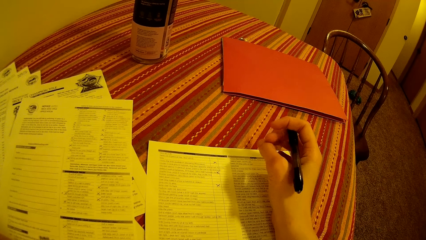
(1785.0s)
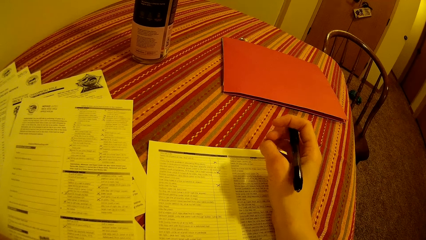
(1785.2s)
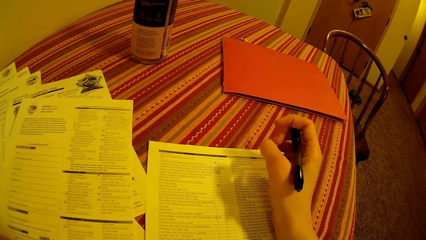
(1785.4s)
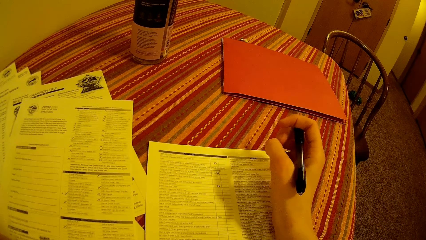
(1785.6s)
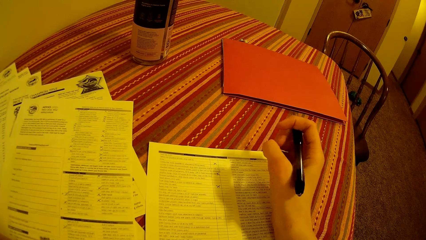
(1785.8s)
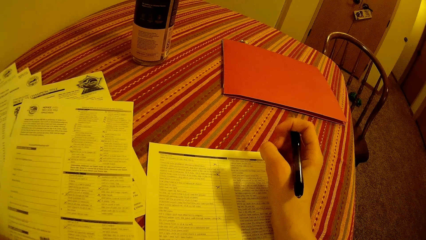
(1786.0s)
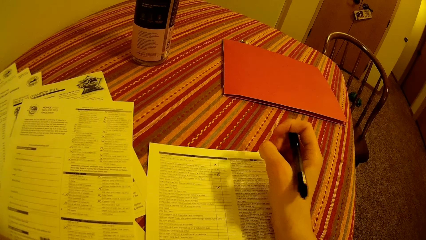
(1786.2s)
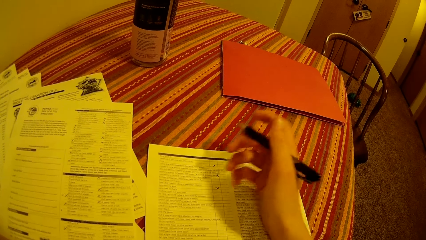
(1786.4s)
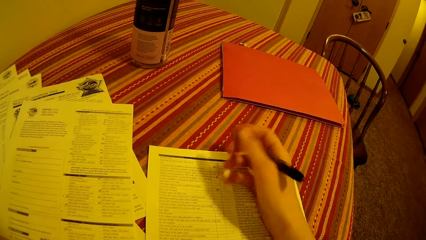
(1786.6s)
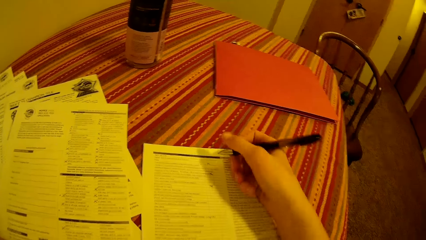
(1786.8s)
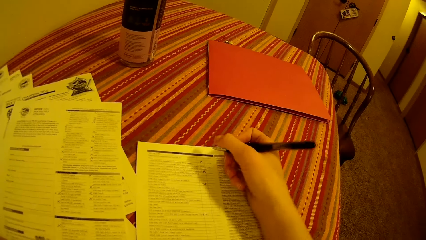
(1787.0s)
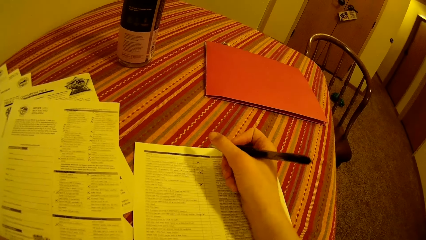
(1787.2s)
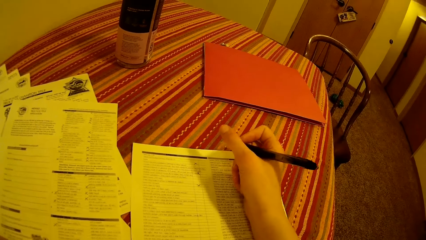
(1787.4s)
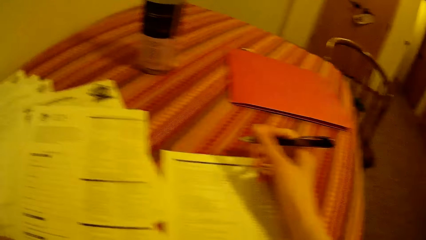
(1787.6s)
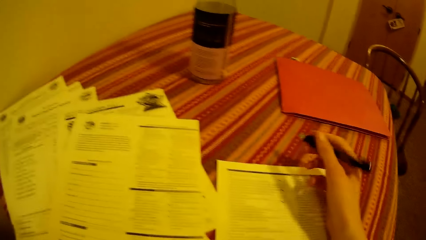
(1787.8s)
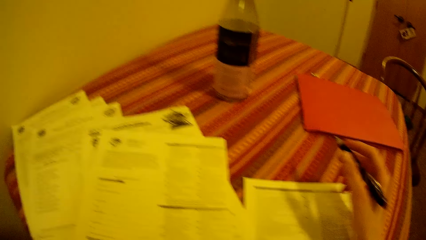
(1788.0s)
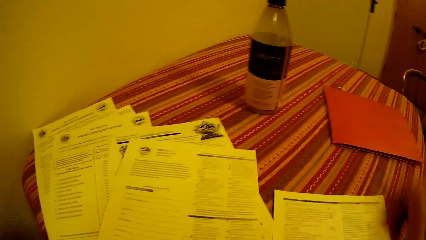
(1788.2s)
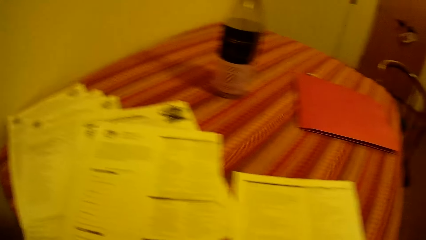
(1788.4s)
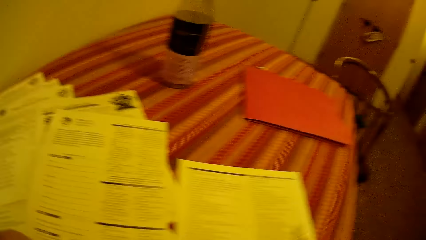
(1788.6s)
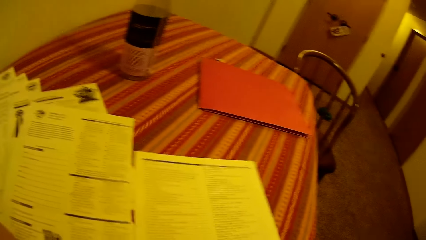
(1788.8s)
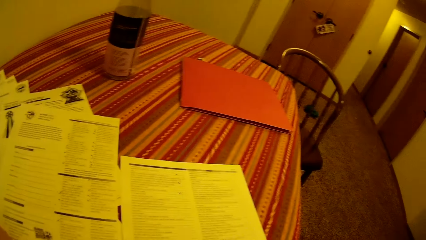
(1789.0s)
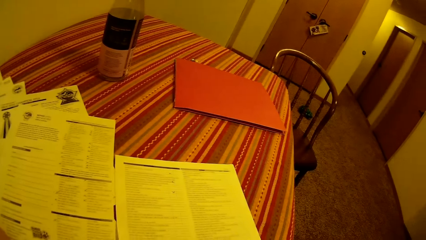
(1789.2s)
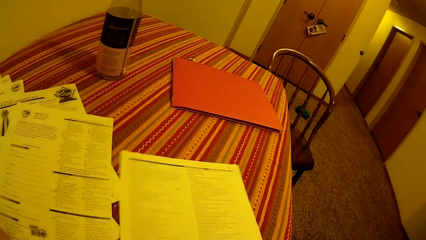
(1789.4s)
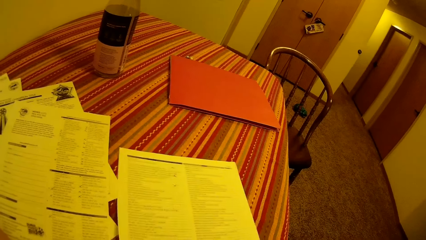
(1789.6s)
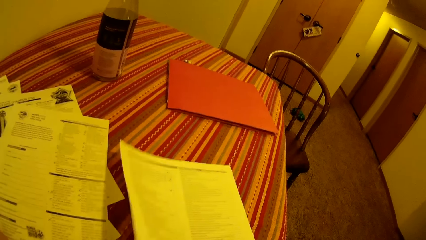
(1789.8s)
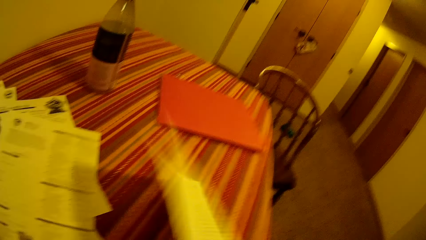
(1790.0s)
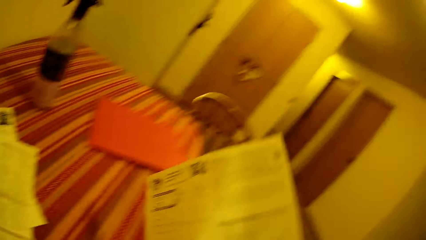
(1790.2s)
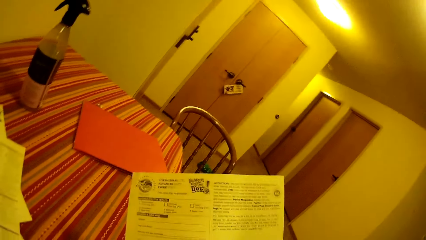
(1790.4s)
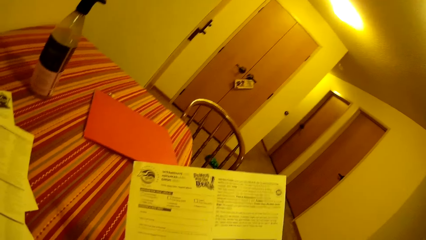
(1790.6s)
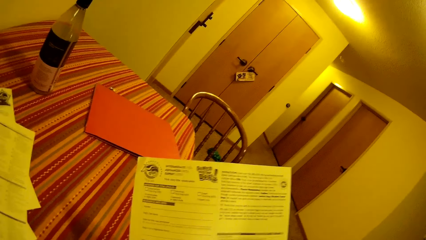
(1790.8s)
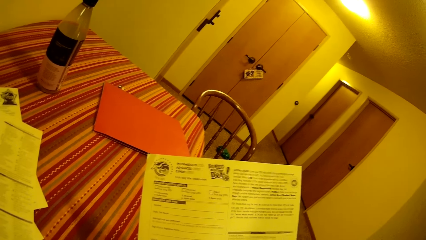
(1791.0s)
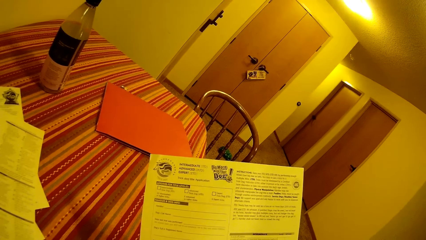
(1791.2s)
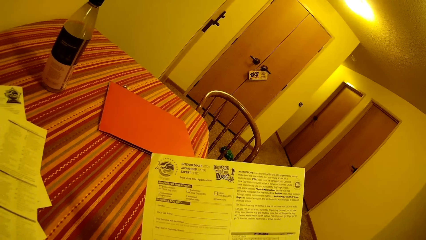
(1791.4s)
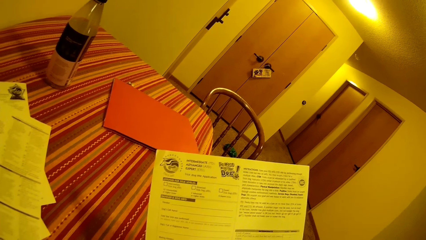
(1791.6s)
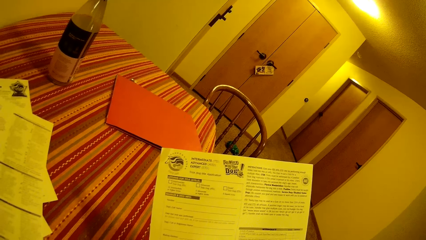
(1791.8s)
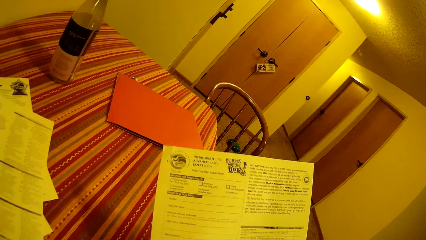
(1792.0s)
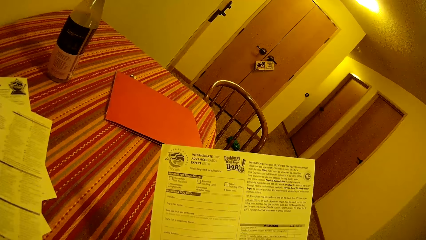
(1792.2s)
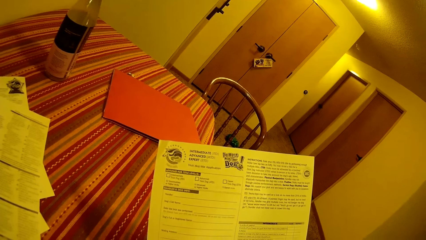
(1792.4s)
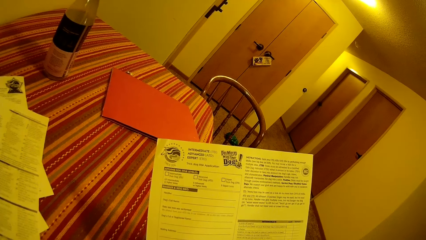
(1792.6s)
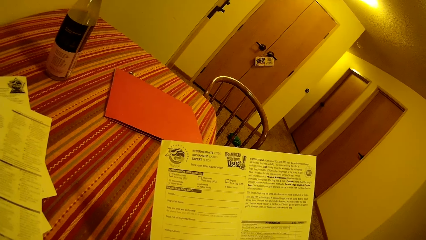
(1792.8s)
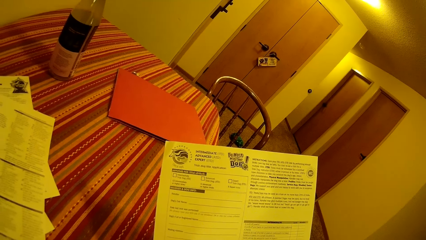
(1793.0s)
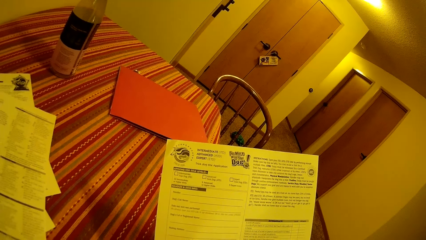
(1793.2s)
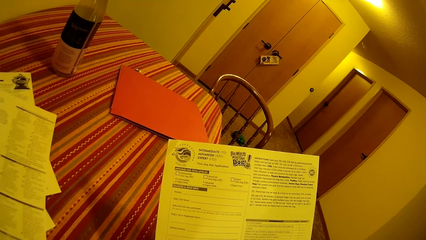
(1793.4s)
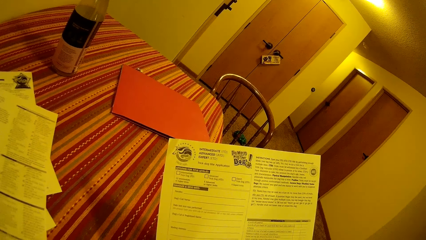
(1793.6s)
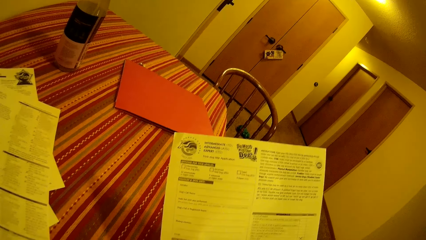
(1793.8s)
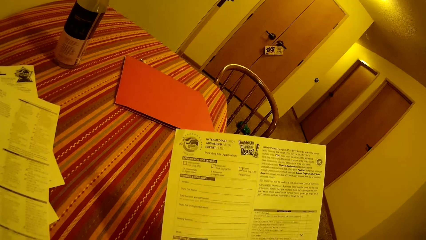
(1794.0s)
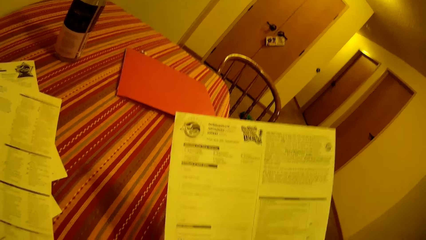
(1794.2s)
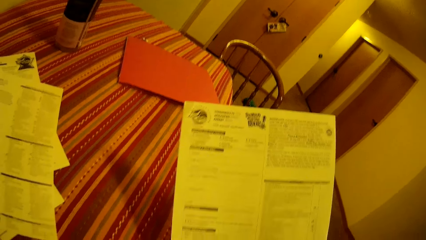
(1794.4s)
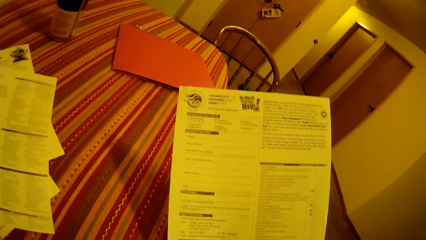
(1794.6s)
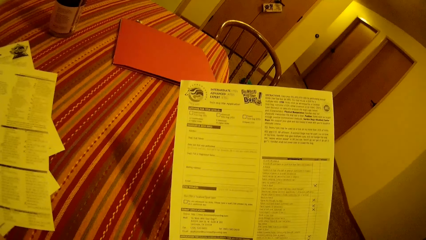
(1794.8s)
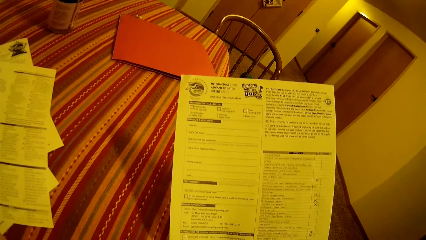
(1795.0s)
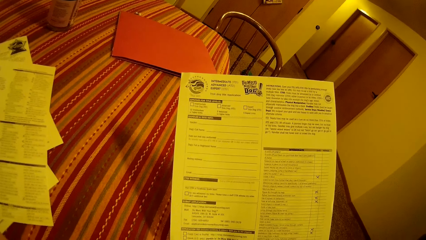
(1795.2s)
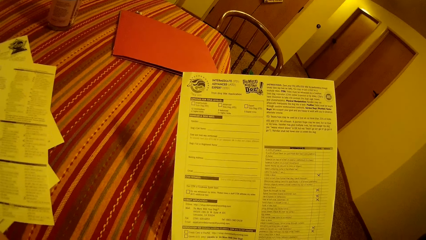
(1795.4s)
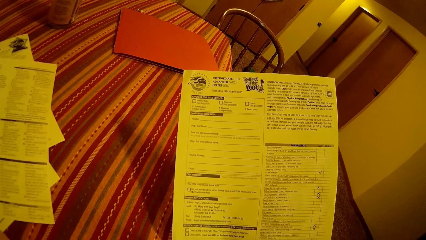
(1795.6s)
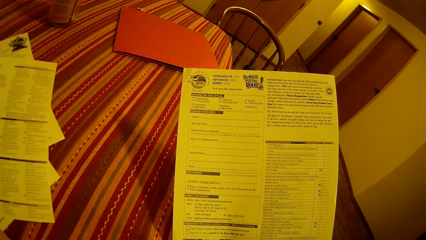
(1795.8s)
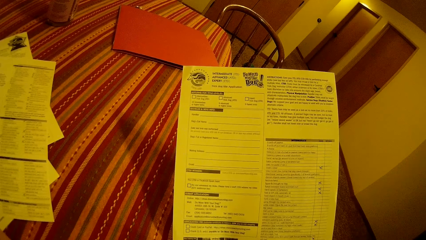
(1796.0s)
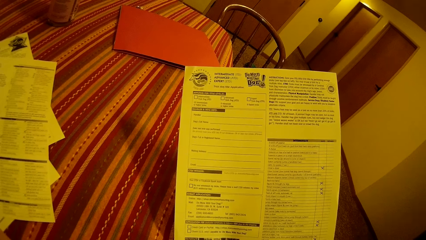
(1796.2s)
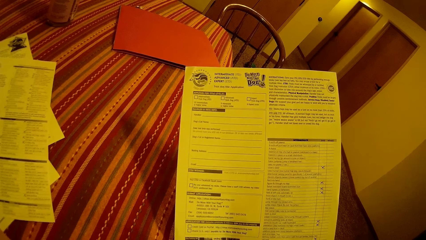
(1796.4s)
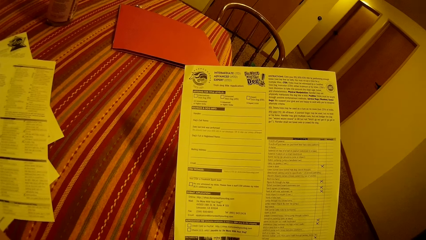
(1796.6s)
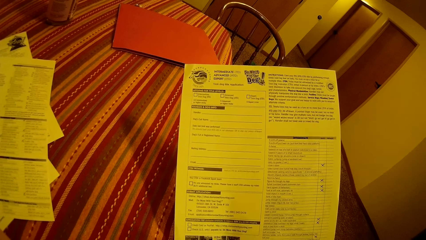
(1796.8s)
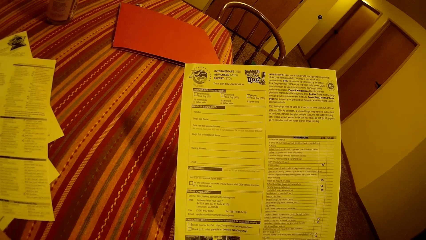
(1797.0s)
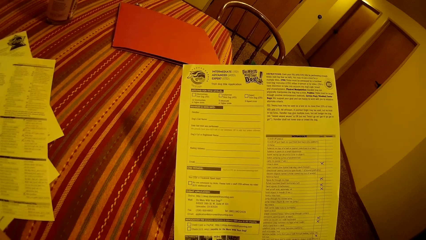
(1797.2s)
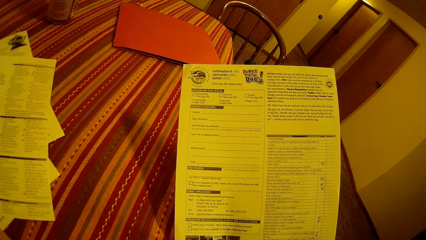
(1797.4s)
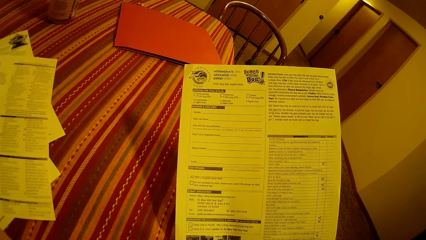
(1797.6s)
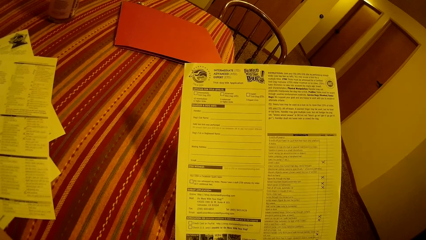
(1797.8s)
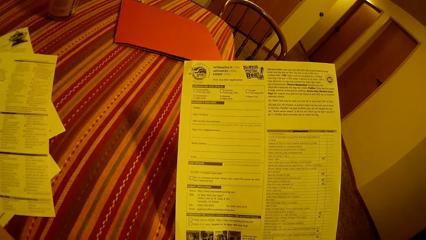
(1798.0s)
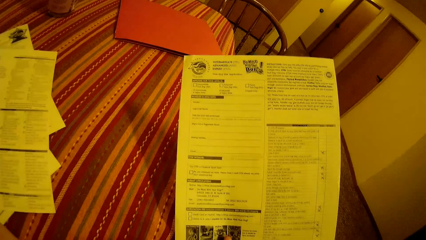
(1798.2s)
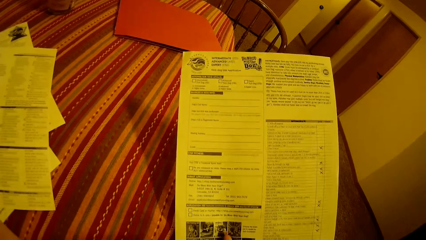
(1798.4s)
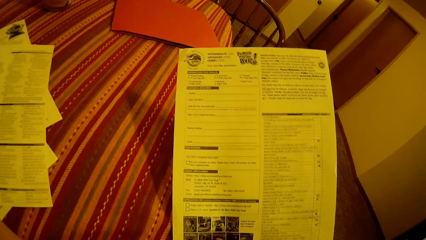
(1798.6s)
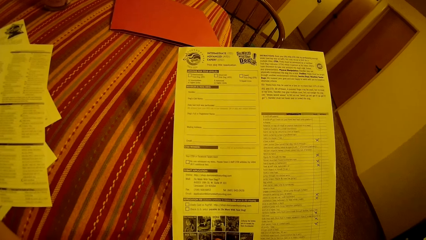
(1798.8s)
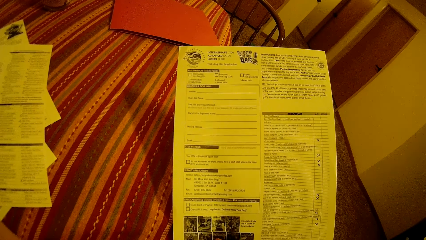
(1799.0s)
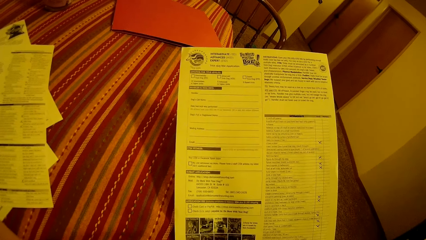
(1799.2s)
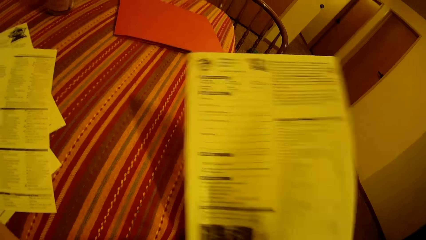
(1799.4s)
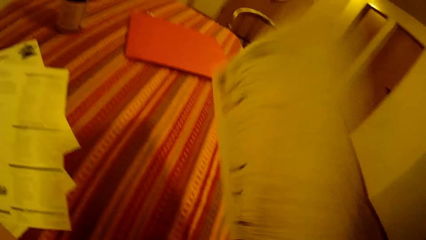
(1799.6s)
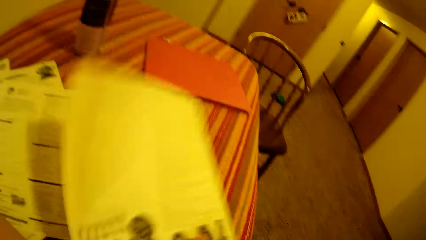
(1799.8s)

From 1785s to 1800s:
The camera wearer picks up the application checklist on the table with his right hand. He turns around the room.
